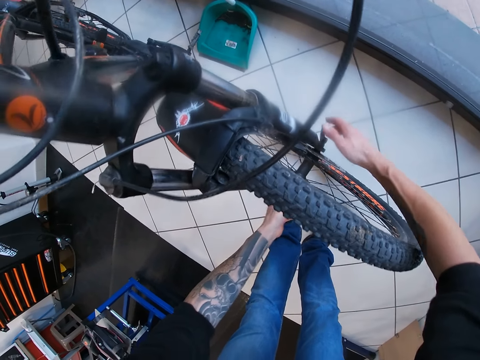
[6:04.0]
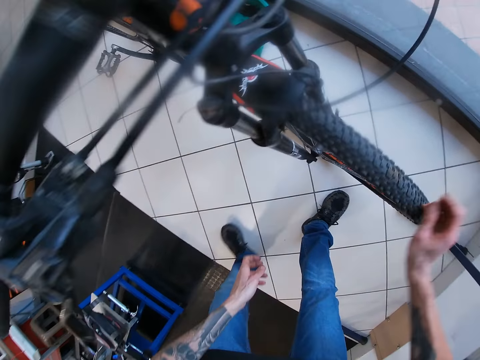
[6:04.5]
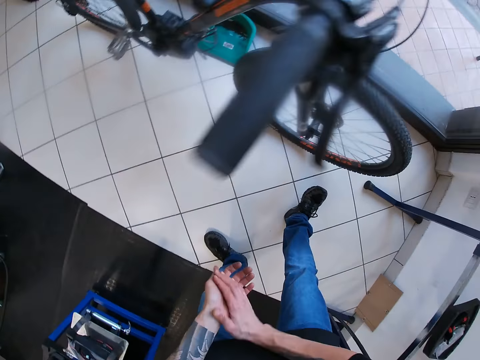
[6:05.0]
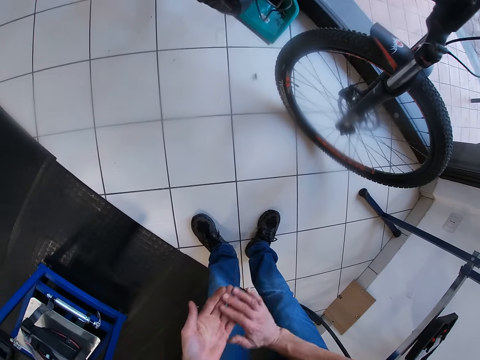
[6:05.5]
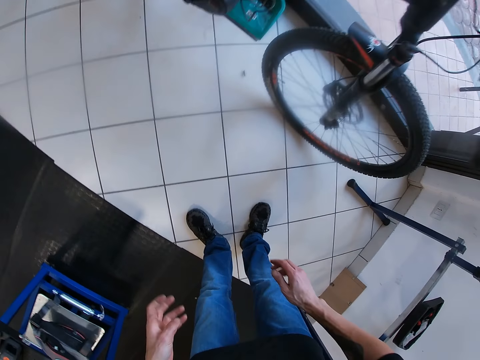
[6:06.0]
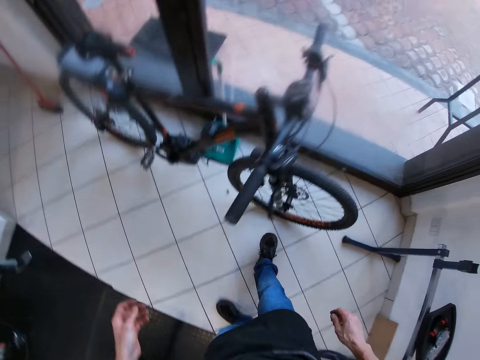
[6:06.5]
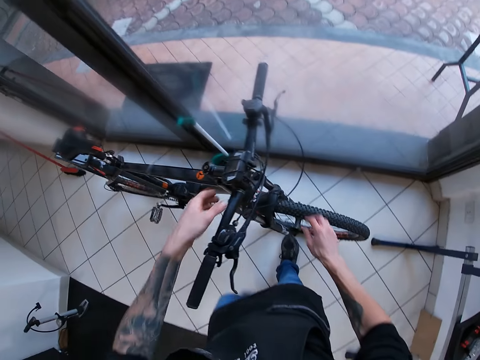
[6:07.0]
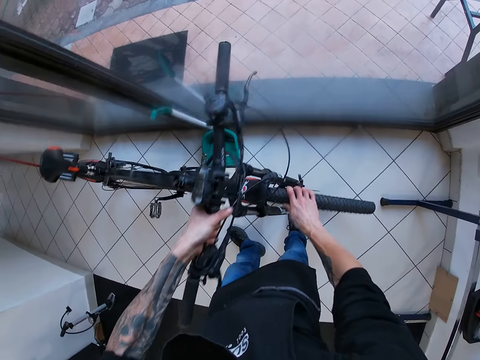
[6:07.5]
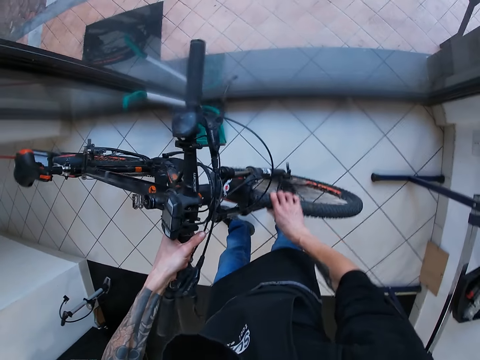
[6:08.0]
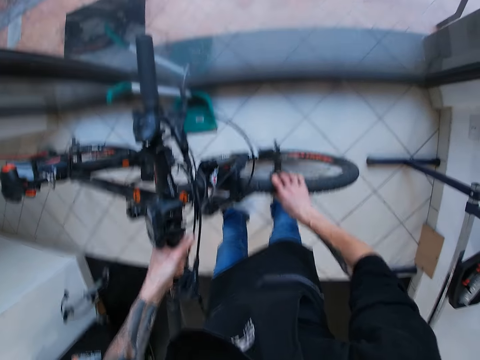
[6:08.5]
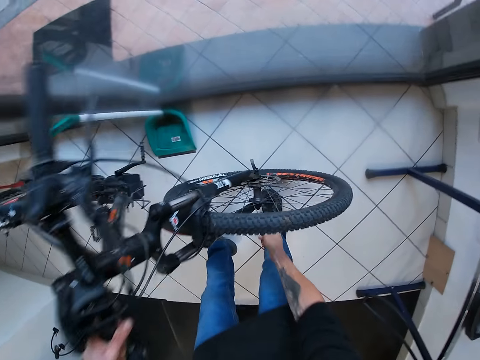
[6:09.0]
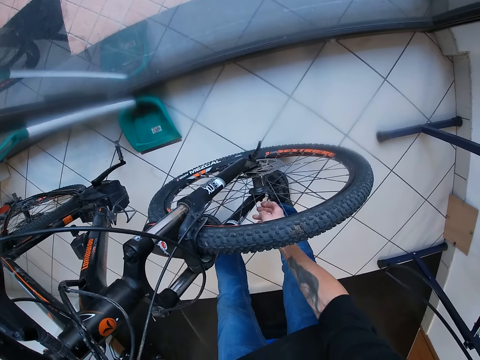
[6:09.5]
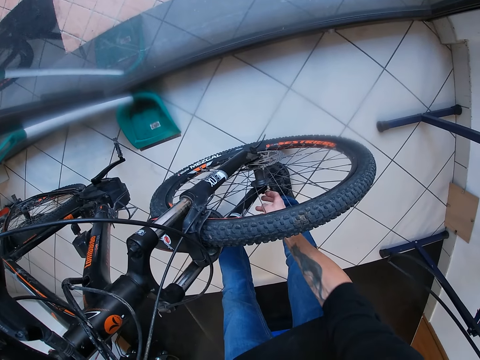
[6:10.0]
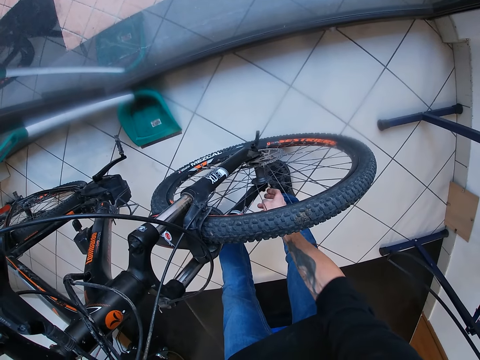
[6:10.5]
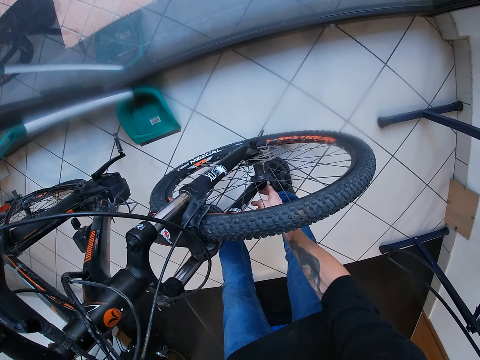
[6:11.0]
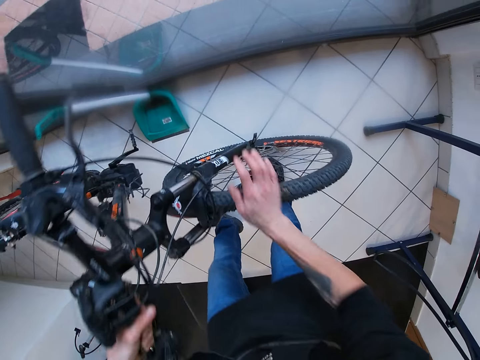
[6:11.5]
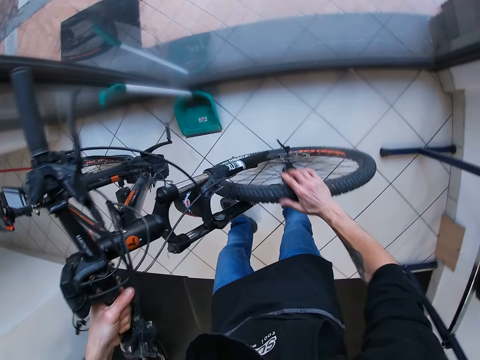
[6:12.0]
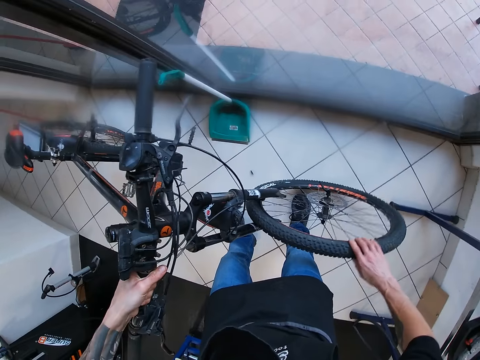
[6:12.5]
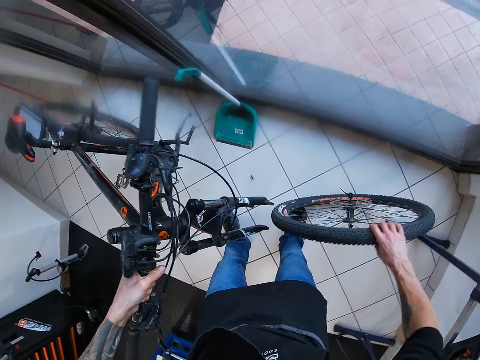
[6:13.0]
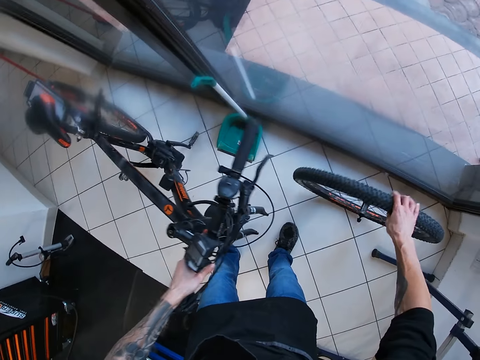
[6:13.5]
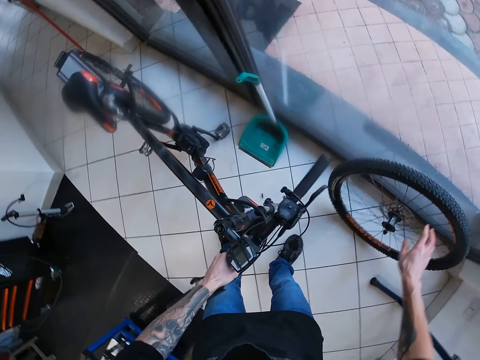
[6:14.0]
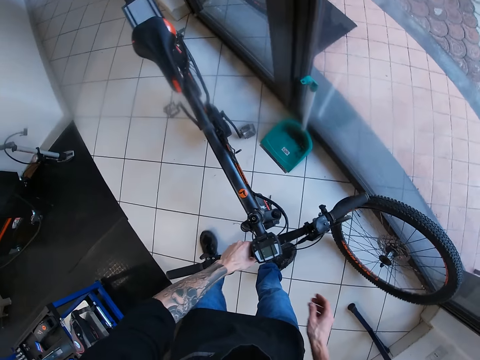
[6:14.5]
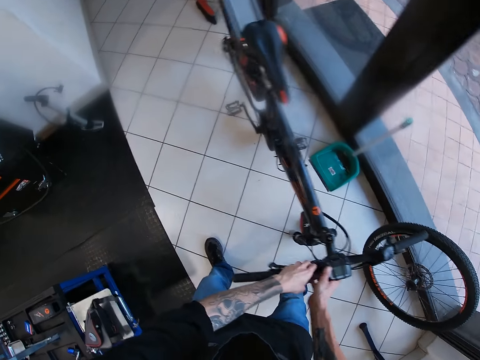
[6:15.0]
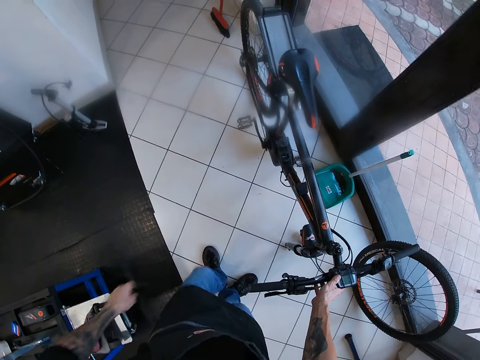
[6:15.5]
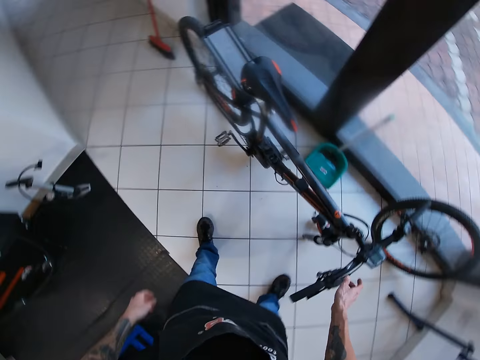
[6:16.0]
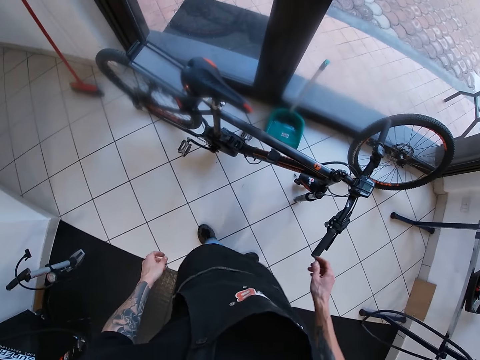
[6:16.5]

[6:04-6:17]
The camera wearer looks at the bicycle. He removes the front tyre of the bicycle with his right hand. He shakes the front tire, opens the bicycle hub on the front tire, and removes the front tire. He places the front tire against the glass window.

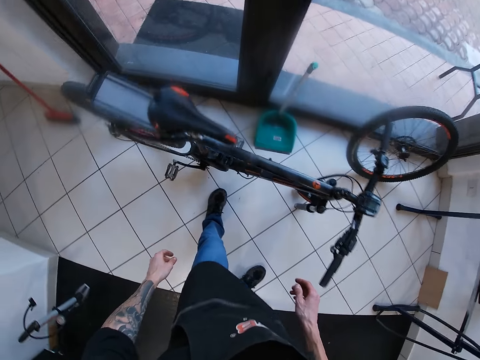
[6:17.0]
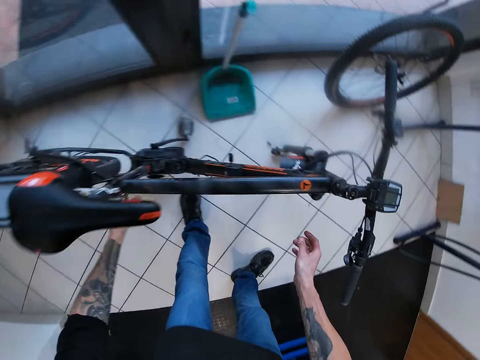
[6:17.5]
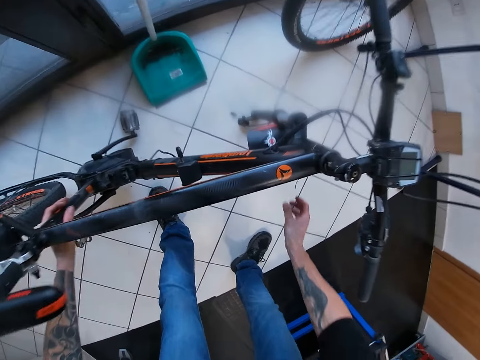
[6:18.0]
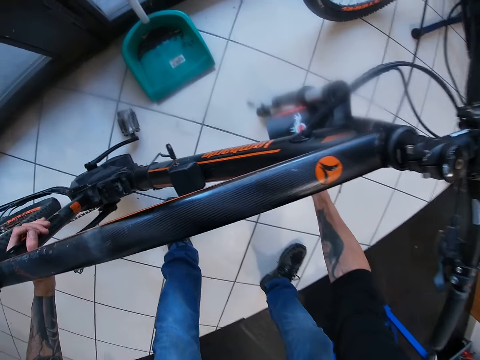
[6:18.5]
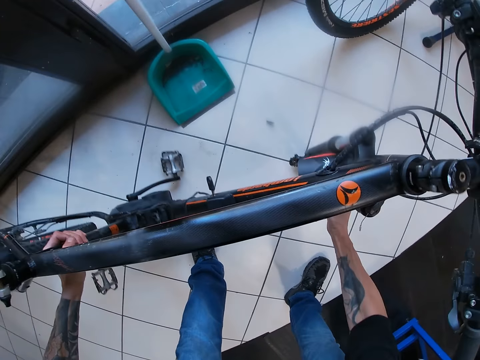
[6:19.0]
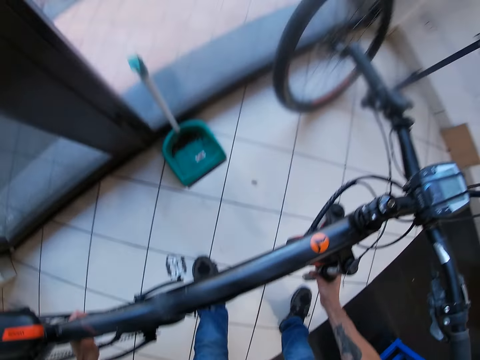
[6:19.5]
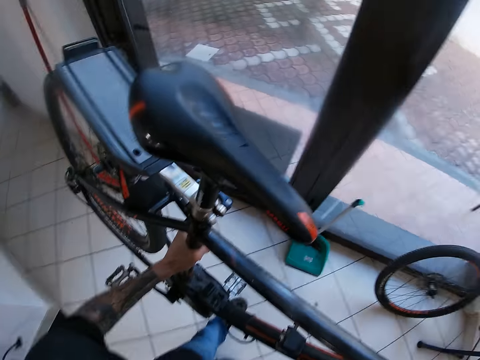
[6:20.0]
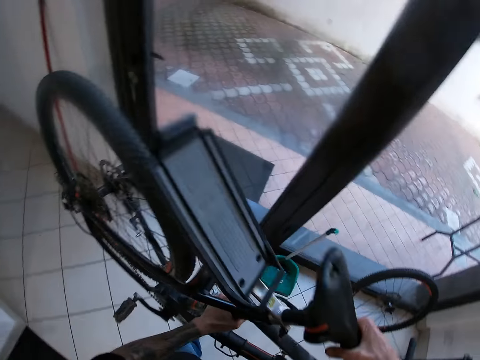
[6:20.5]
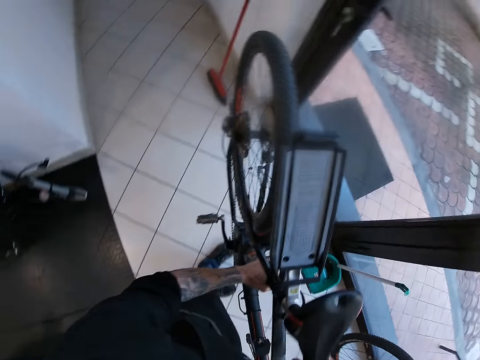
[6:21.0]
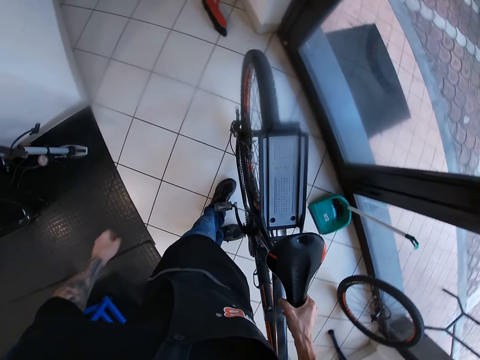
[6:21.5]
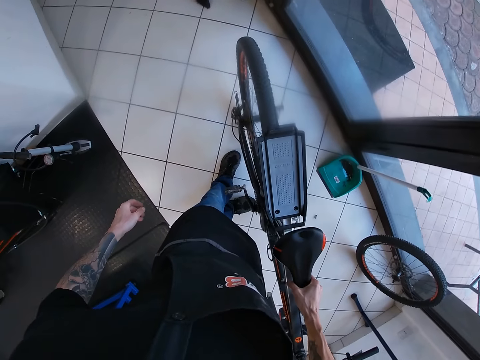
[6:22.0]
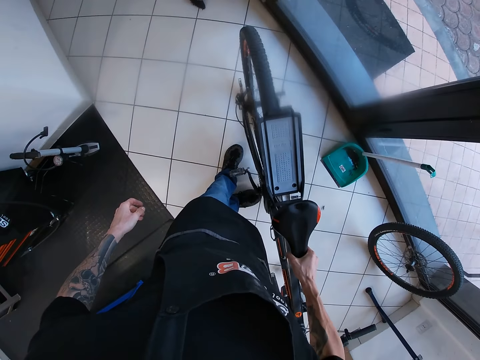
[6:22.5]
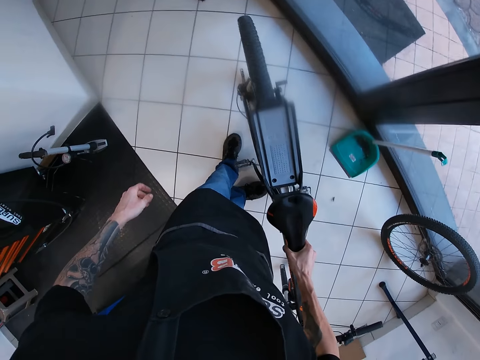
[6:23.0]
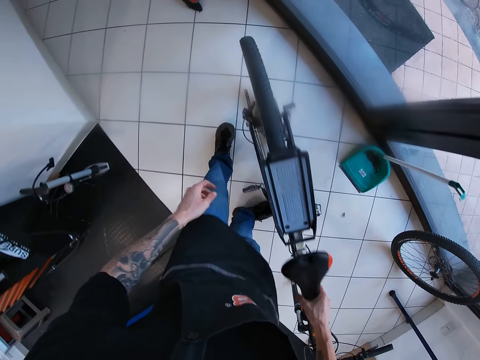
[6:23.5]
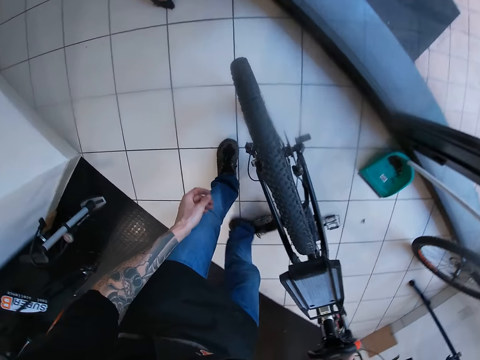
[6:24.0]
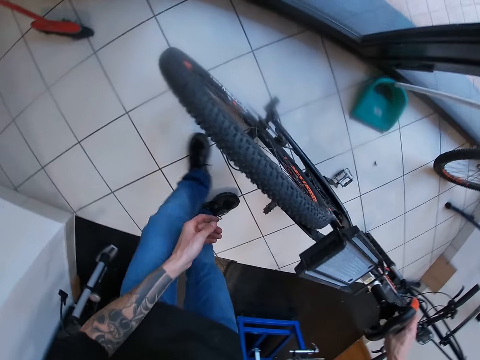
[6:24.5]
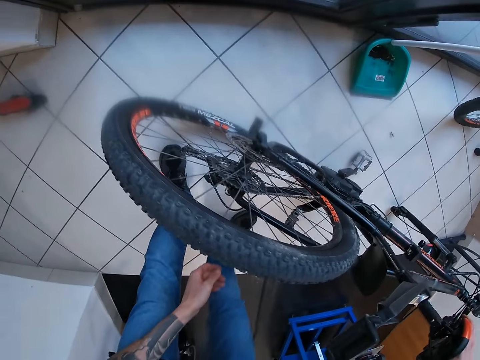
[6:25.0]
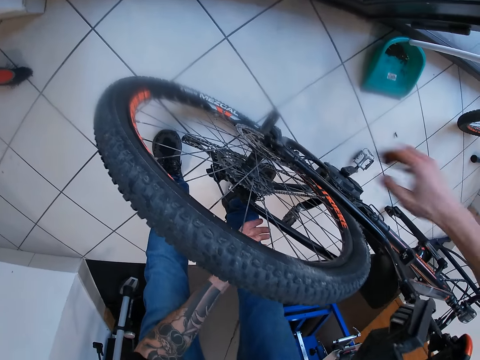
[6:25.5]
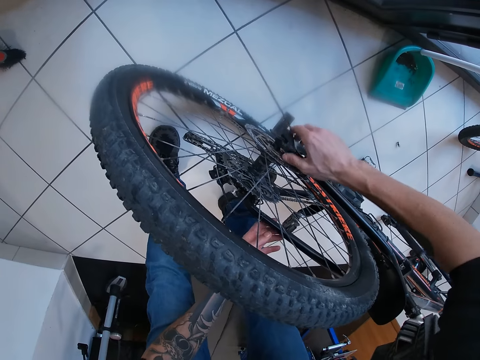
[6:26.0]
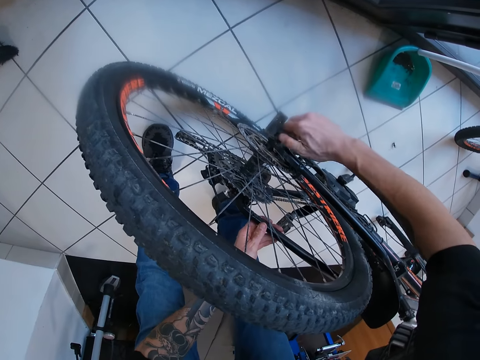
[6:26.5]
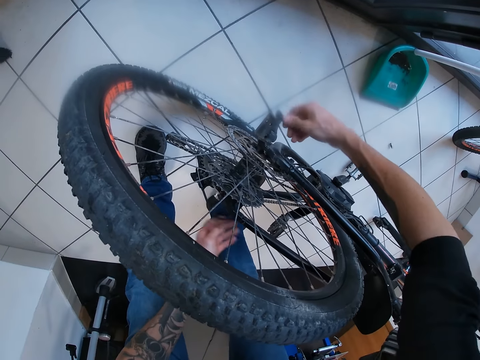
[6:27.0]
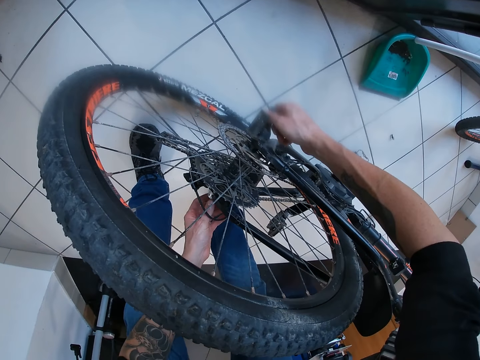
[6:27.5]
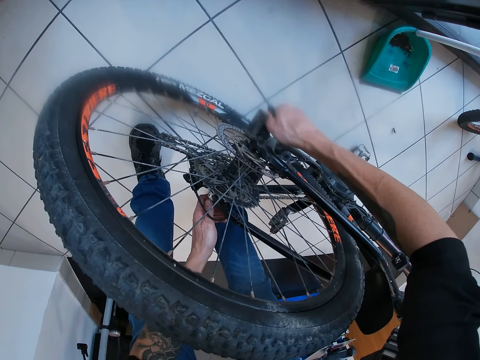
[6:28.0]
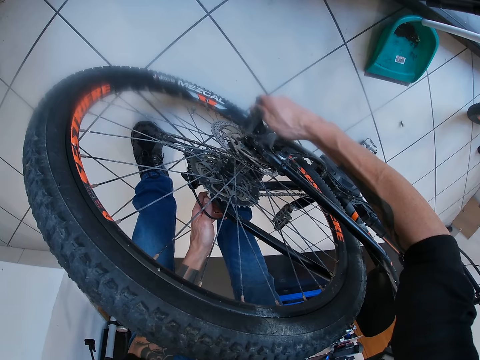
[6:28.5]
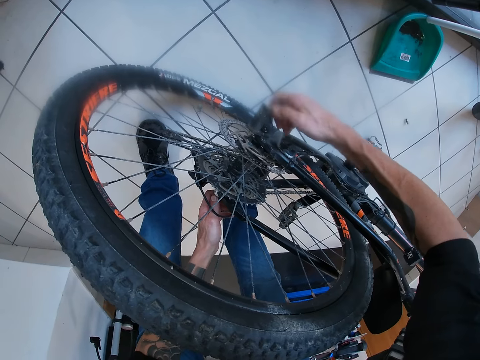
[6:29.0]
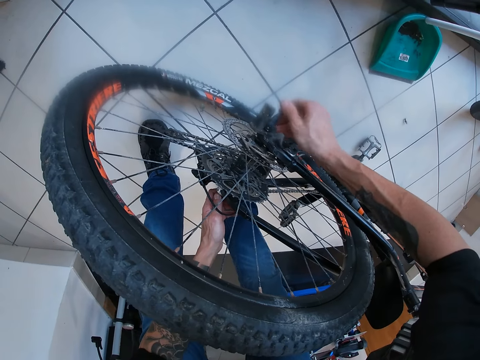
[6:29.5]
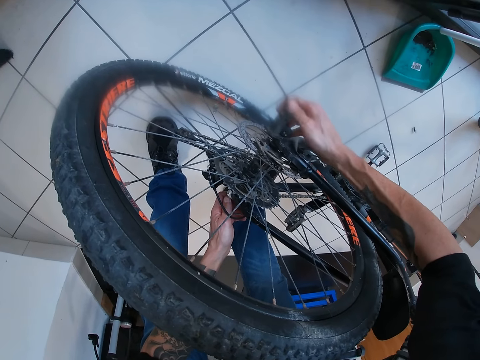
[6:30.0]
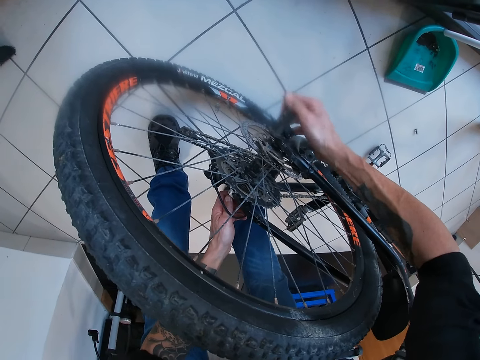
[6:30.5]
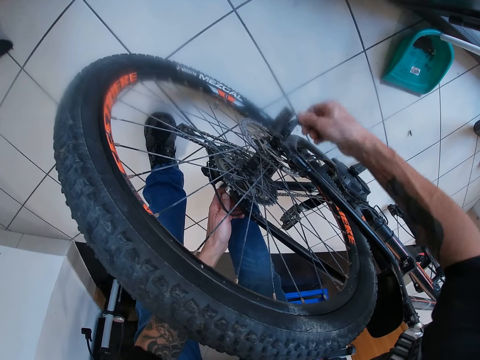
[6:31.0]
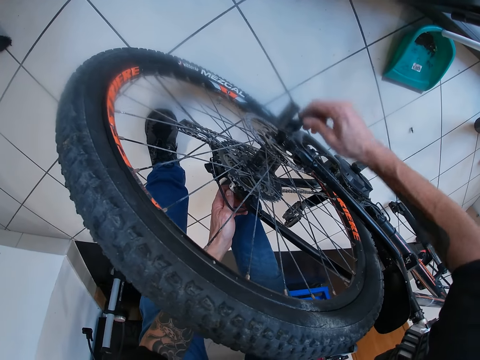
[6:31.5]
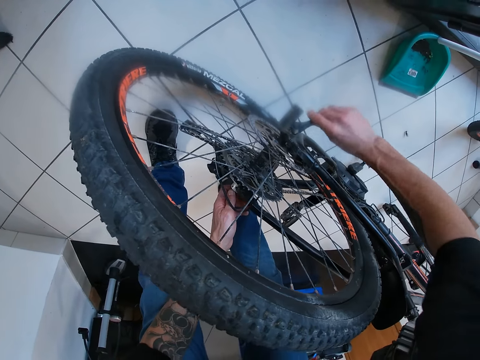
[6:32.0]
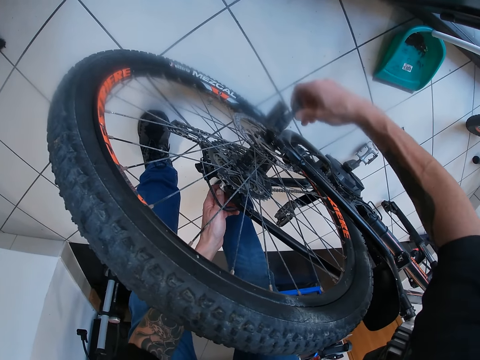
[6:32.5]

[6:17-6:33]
The camera wearer carries the bicycle from the floor with his hands. He drops the bicycle on the floor with his right hand. He loosens the rear derailleur of the bicycle with his right hand. He touches the bicycle's tyre hub.
